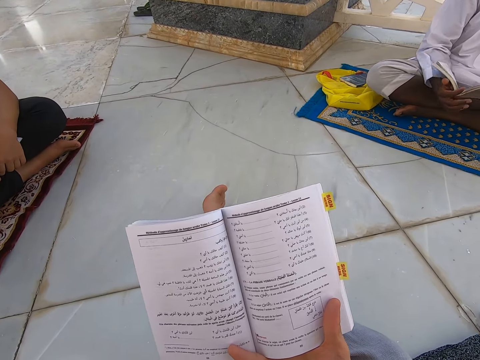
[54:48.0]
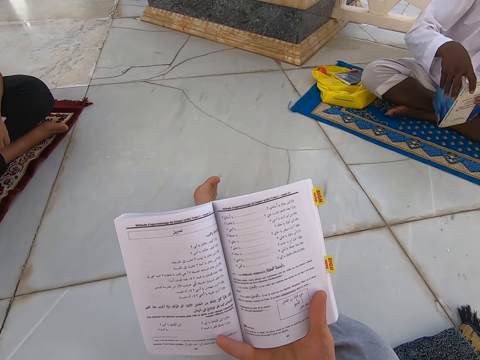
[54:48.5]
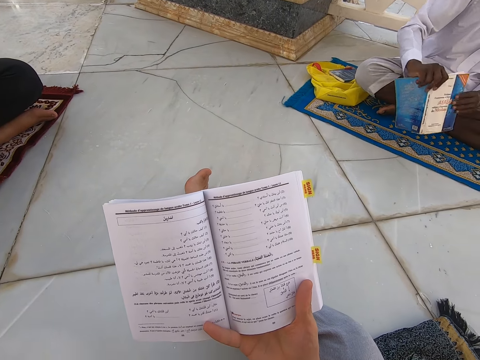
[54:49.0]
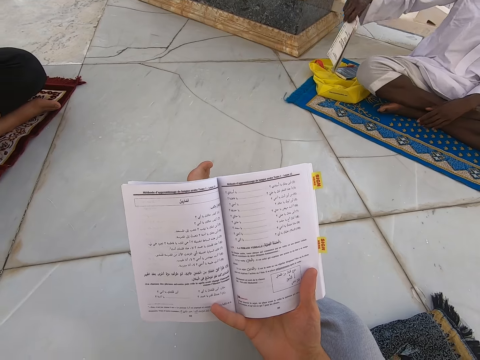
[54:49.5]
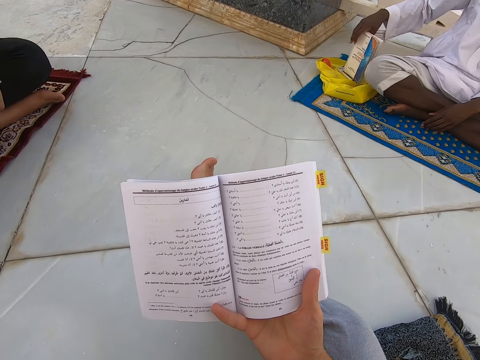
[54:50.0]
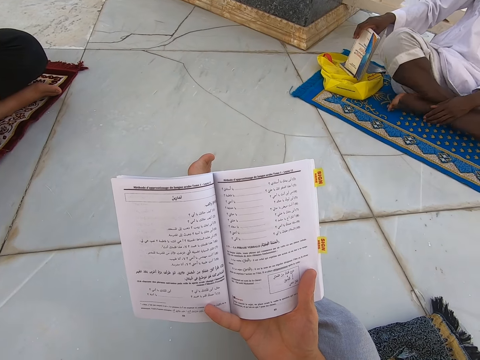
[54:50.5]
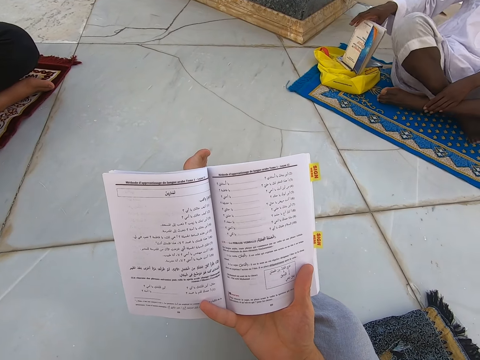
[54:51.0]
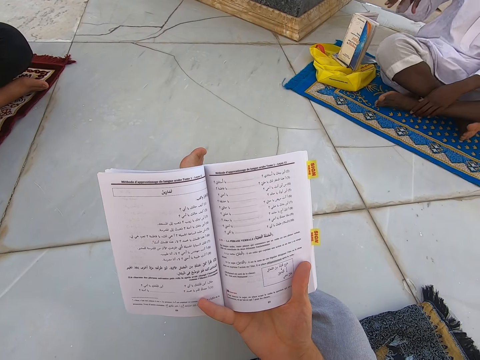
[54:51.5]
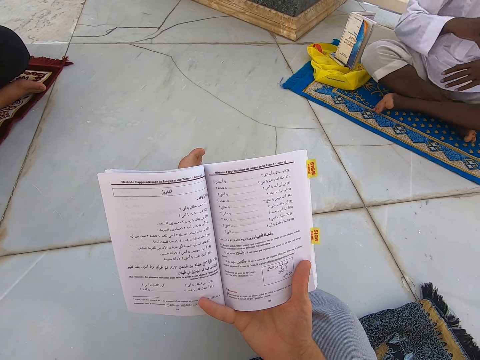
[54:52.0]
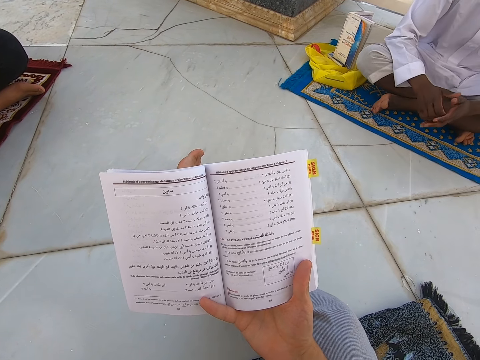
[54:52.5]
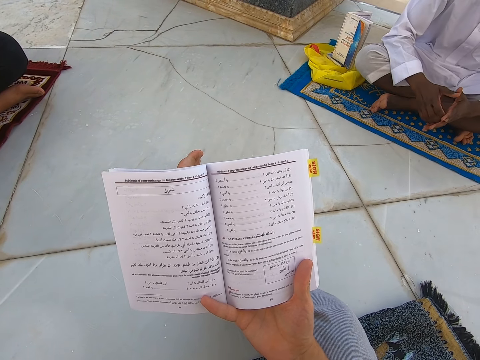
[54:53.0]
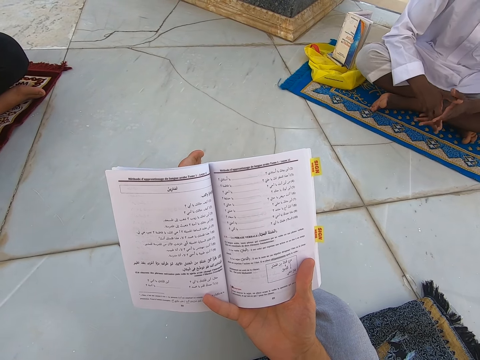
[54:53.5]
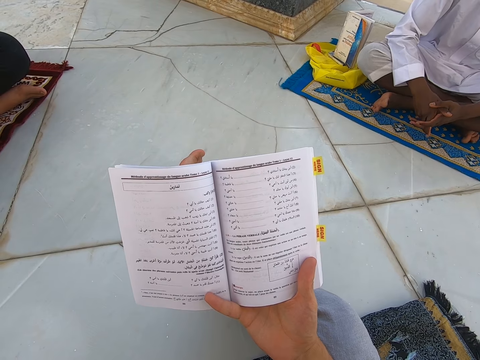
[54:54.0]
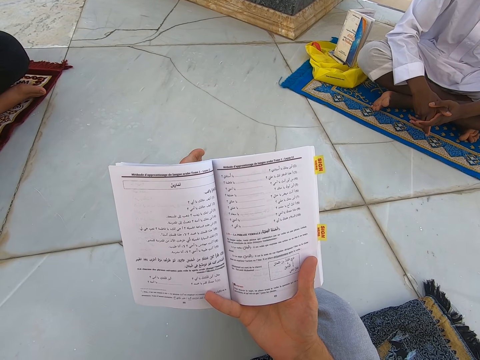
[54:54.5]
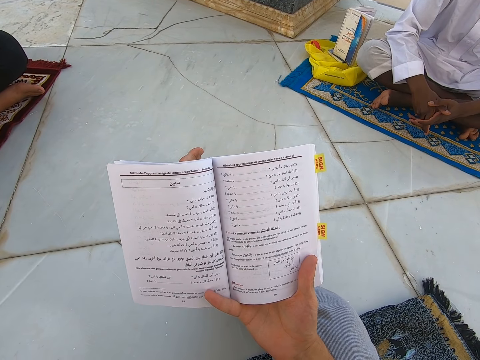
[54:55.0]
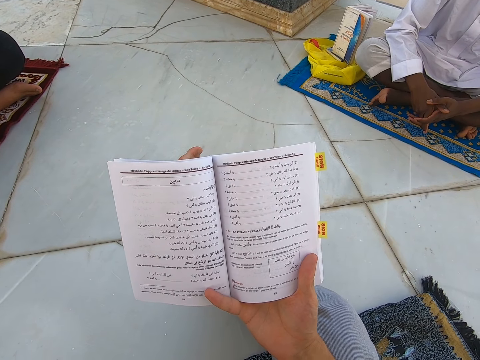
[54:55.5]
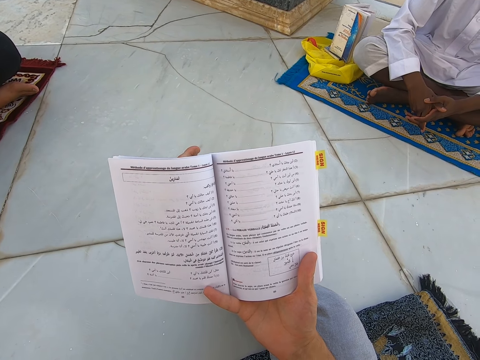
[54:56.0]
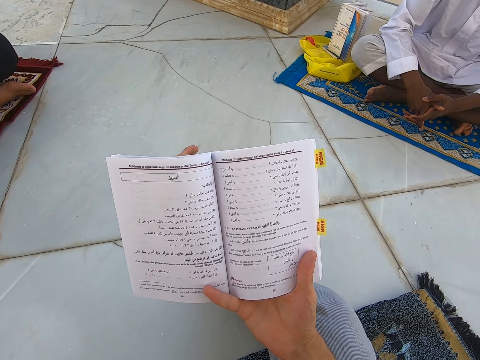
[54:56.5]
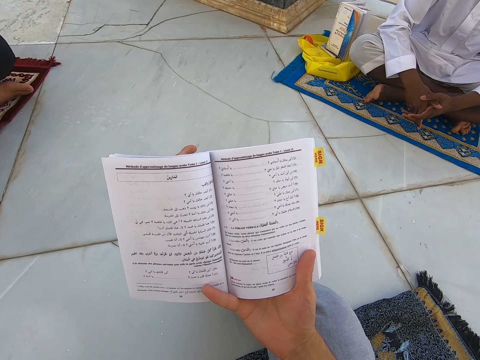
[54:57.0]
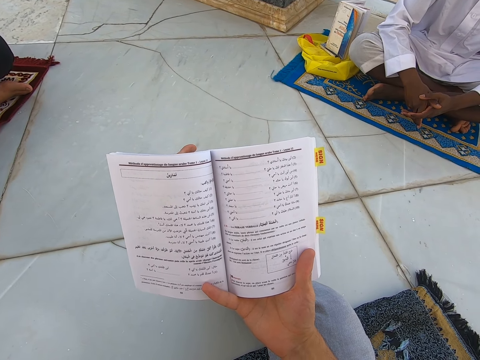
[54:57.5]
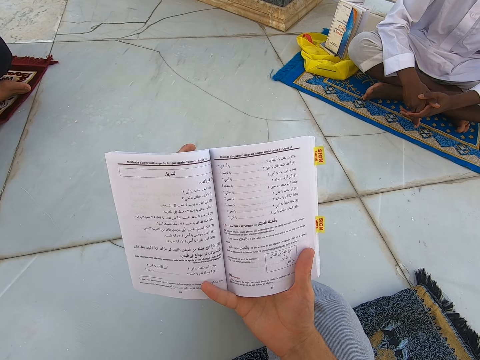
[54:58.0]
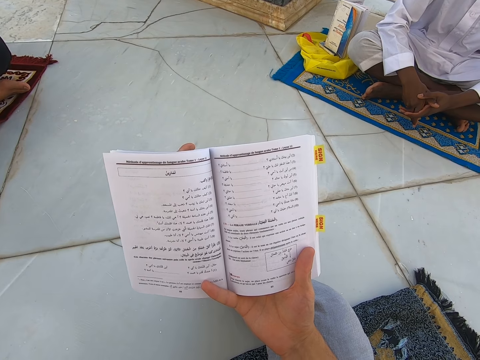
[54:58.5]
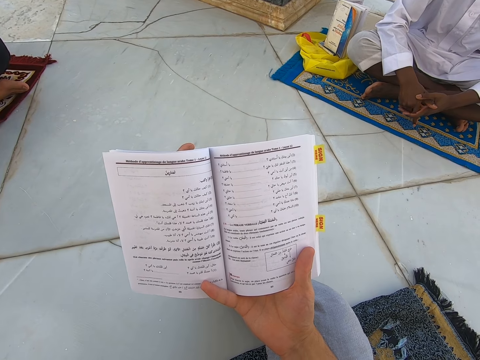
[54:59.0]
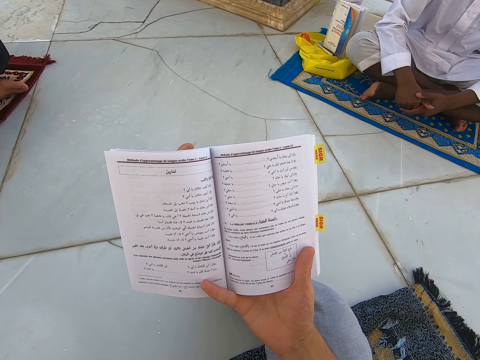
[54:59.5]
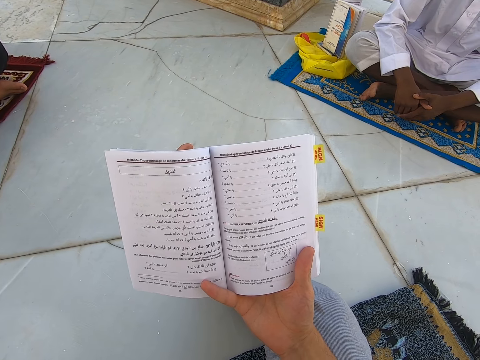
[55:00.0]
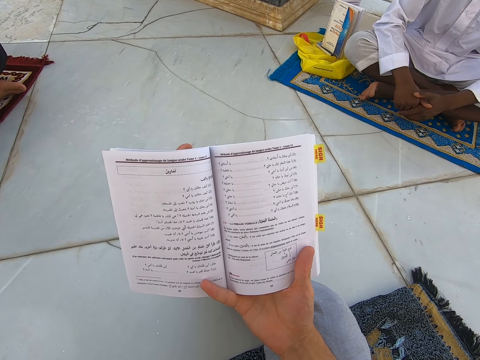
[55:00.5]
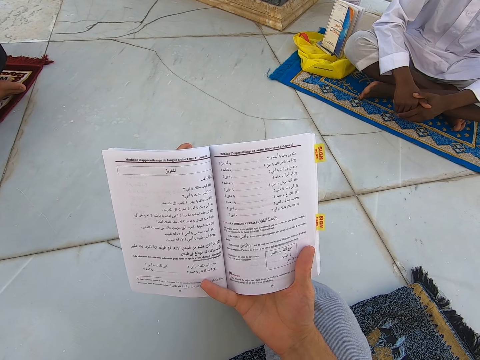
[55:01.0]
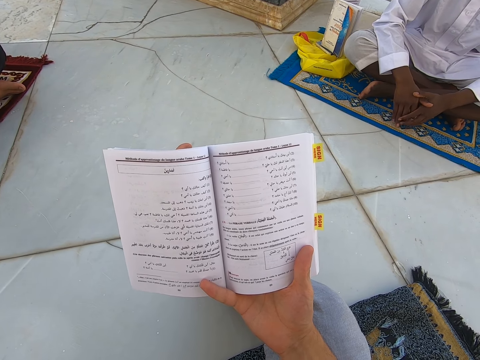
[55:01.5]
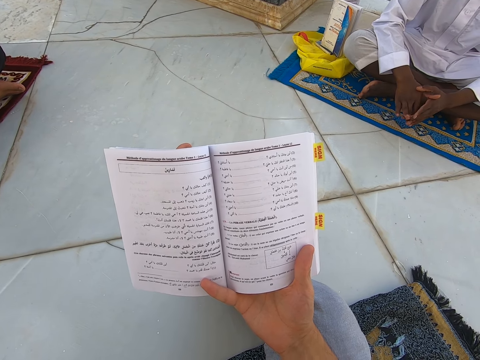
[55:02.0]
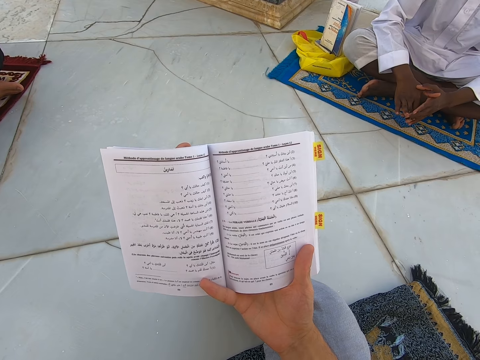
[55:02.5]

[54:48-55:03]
A person puts the book down. The person puts hands together.

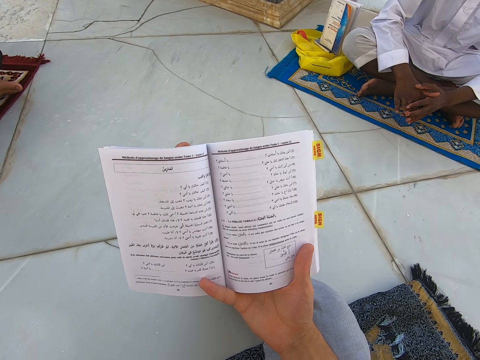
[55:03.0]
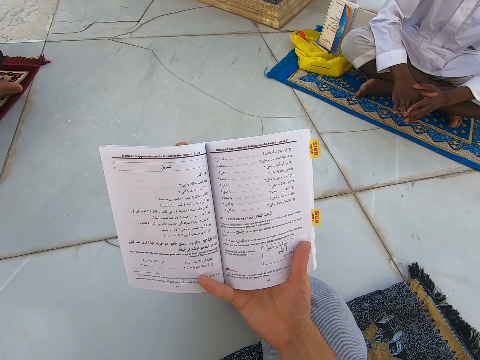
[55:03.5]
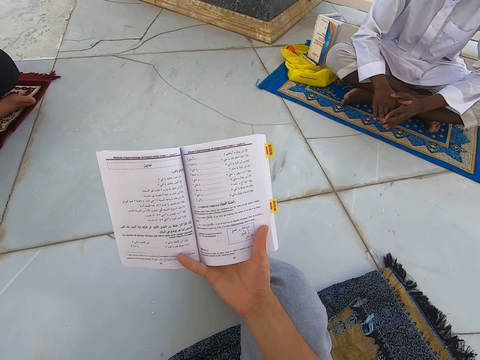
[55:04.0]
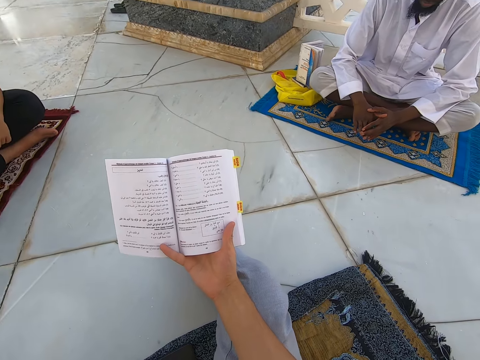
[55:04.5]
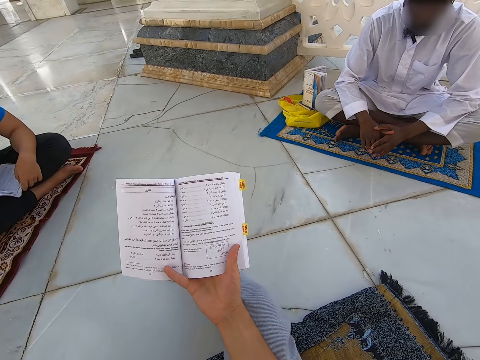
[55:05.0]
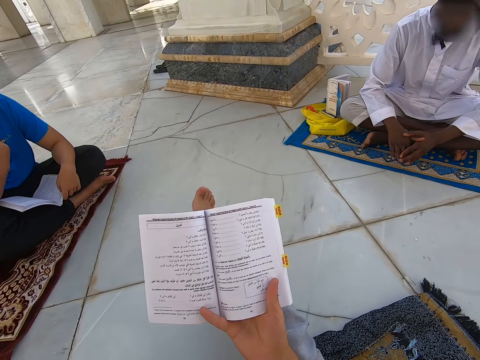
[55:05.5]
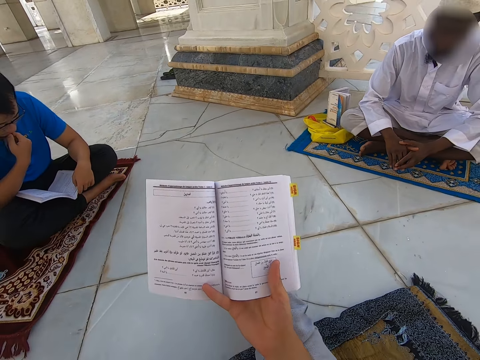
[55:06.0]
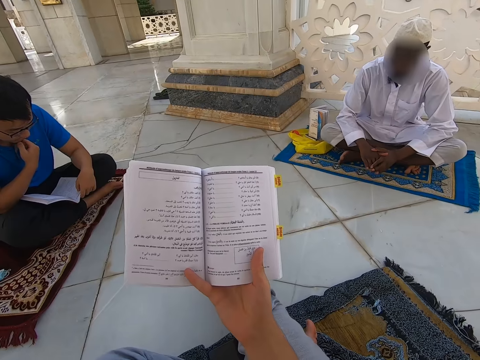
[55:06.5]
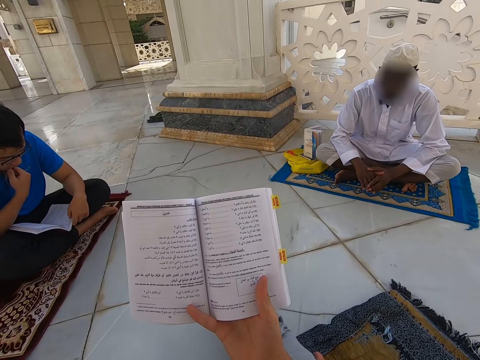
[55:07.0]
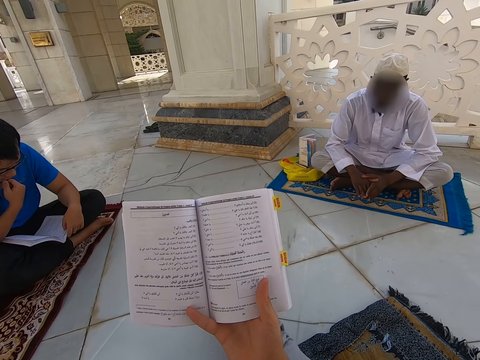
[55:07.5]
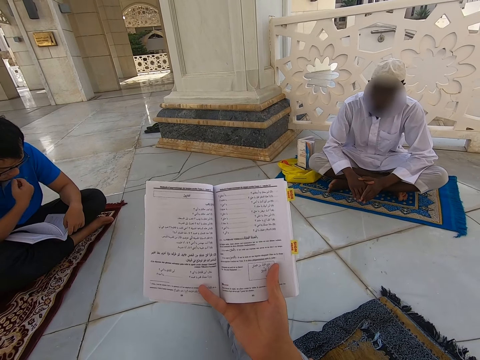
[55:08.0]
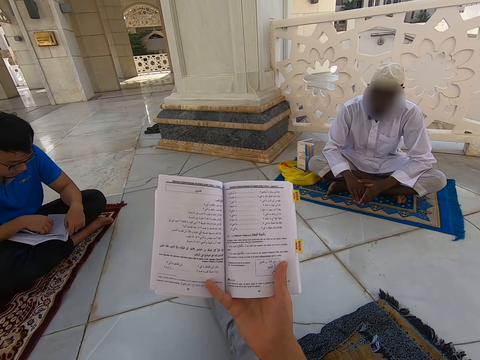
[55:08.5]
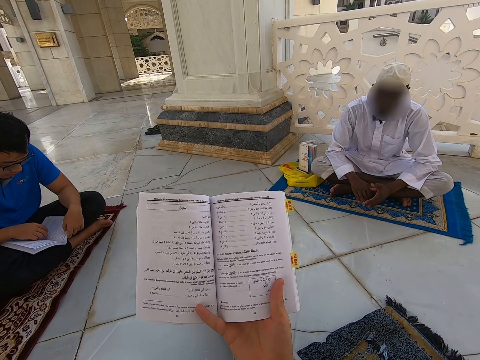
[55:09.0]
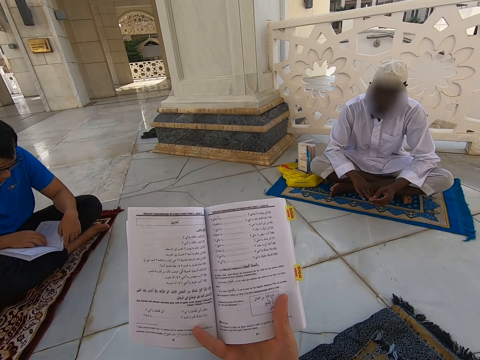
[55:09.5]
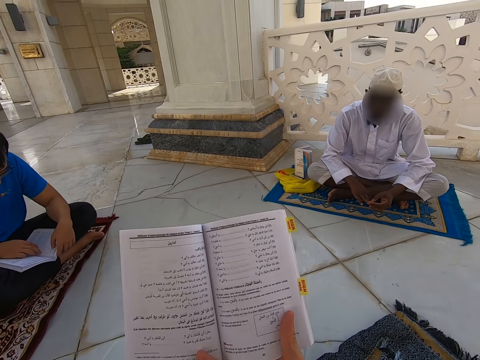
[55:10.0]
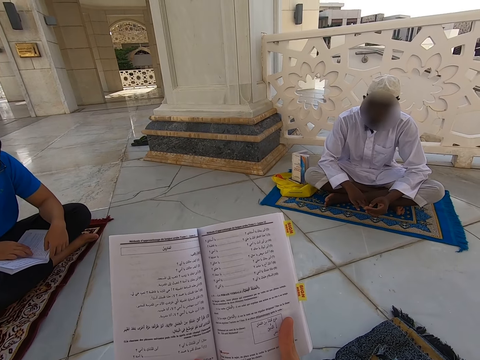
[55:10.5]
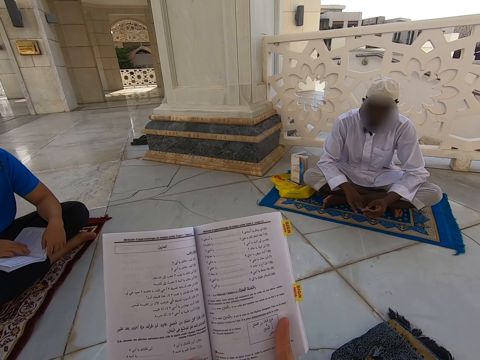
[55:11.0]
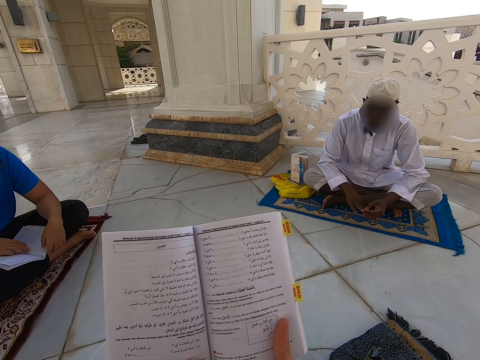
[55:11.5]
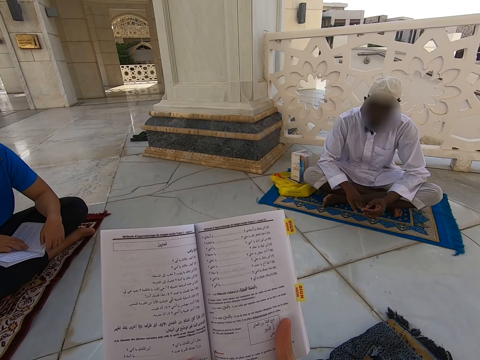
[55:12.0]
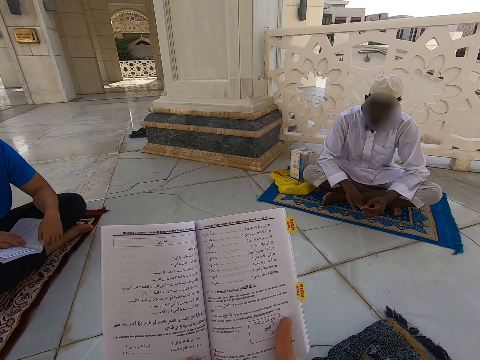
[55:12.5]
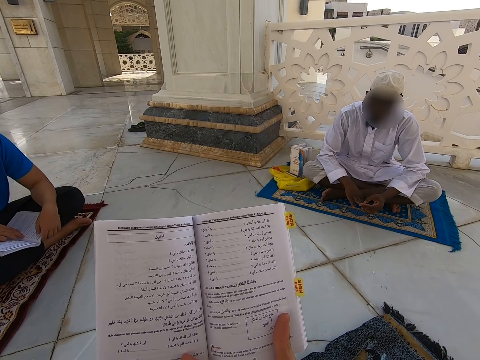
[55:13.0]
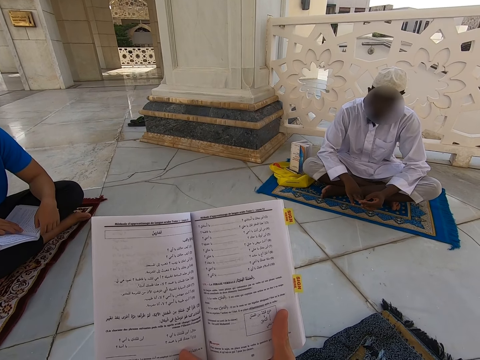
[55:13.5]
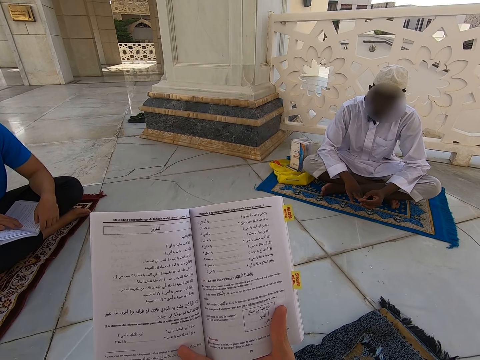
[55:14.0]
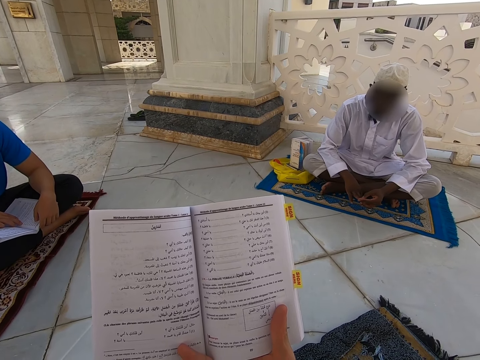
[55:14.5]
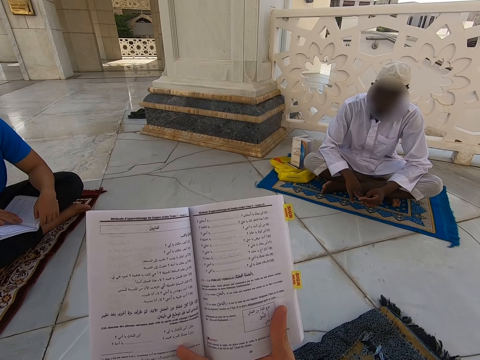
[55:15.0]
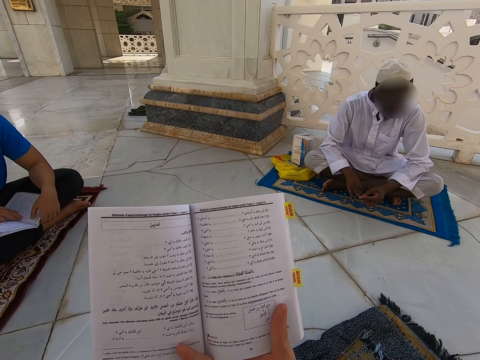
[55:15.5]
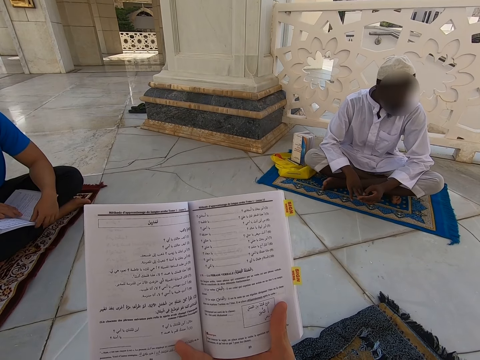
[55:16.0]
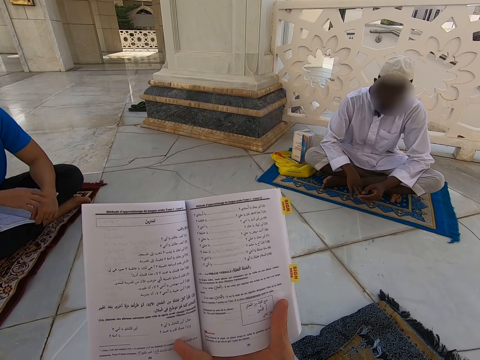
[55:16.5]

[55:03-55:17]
The camera wearer touches the book.
